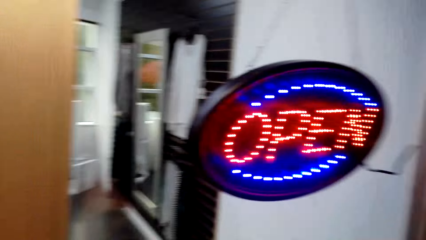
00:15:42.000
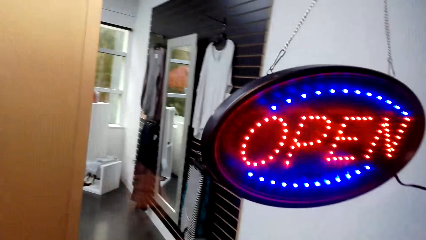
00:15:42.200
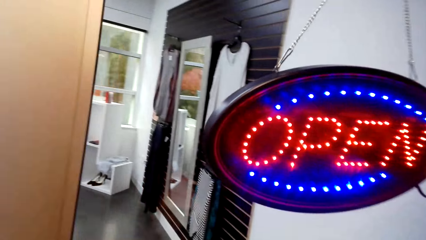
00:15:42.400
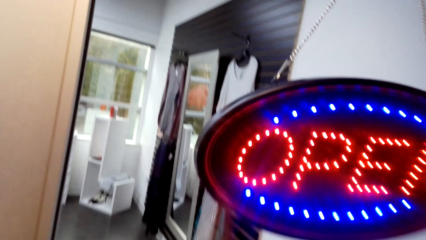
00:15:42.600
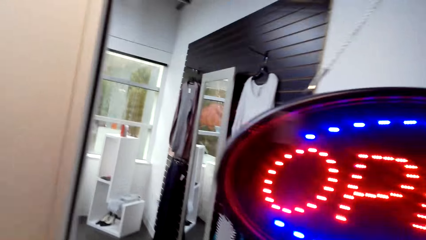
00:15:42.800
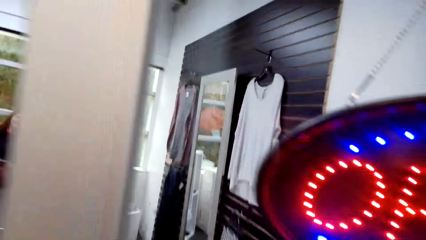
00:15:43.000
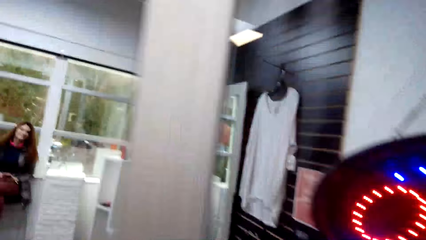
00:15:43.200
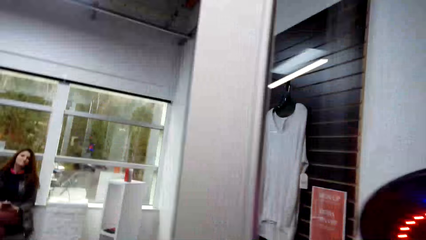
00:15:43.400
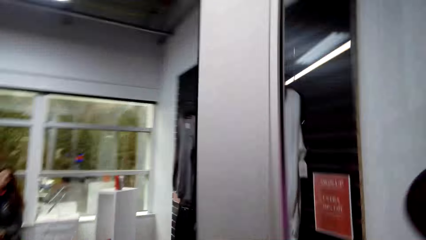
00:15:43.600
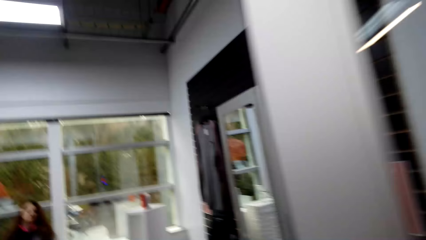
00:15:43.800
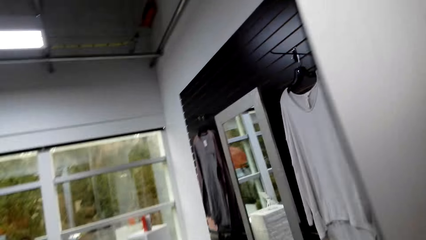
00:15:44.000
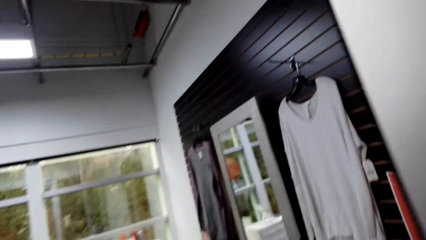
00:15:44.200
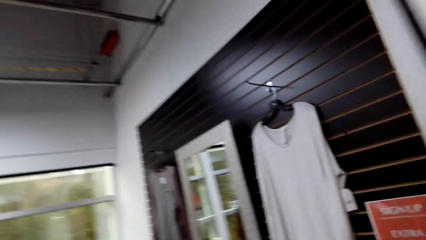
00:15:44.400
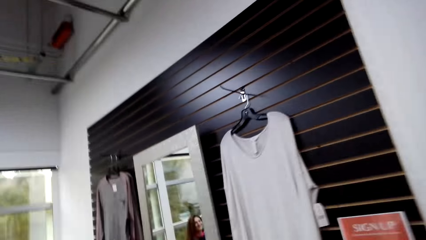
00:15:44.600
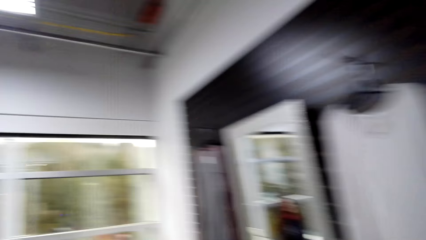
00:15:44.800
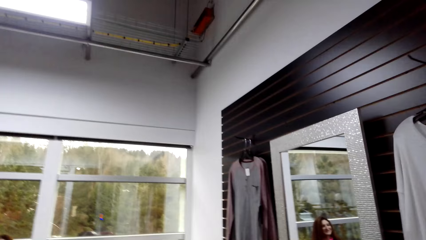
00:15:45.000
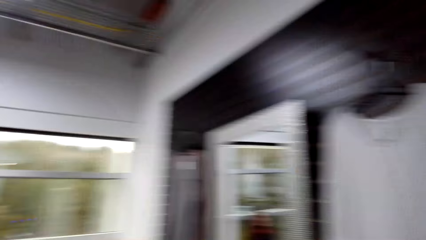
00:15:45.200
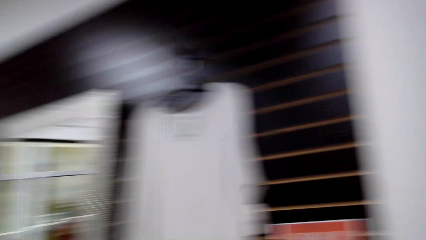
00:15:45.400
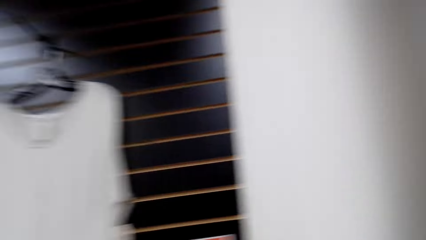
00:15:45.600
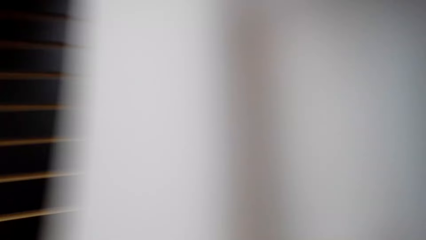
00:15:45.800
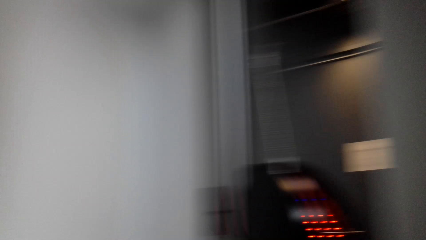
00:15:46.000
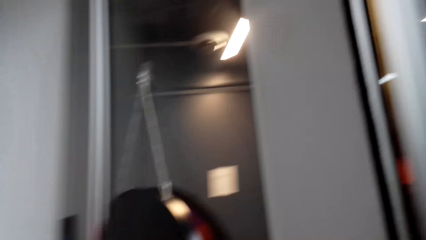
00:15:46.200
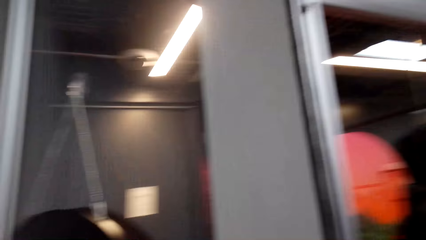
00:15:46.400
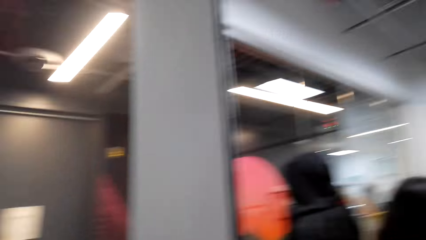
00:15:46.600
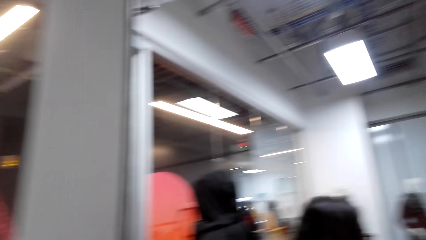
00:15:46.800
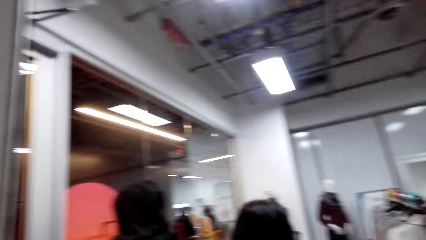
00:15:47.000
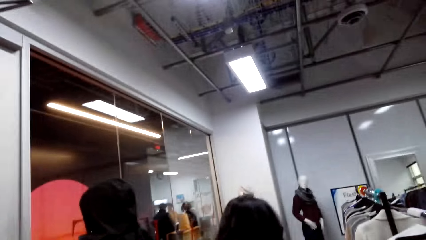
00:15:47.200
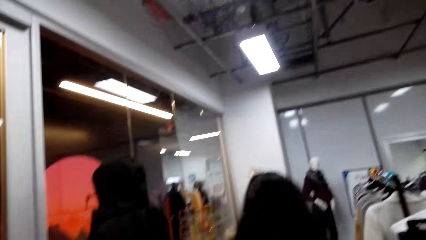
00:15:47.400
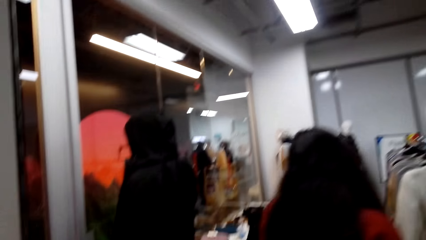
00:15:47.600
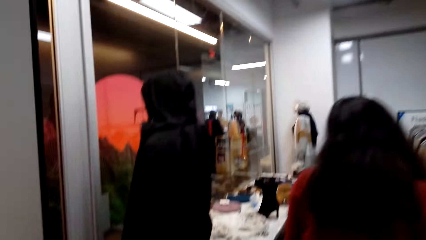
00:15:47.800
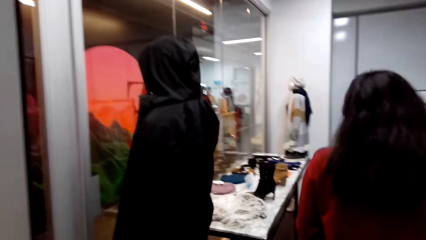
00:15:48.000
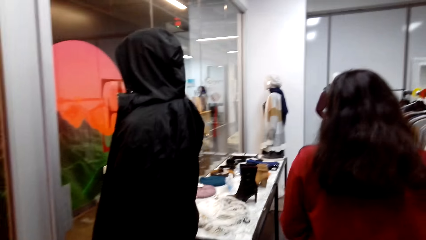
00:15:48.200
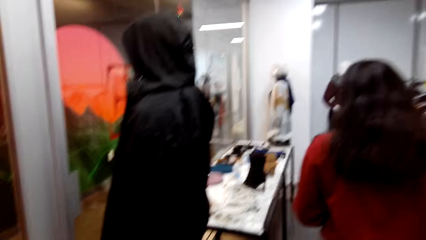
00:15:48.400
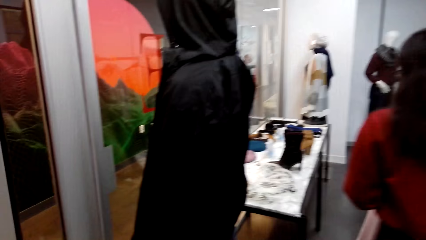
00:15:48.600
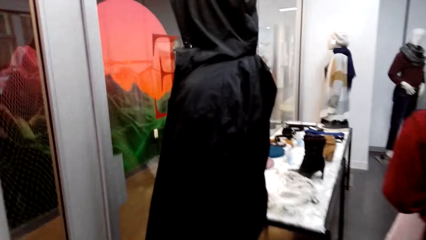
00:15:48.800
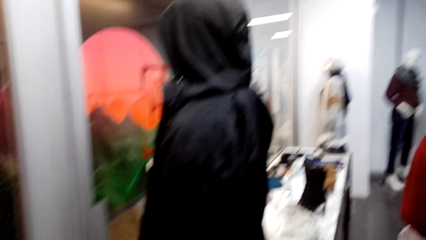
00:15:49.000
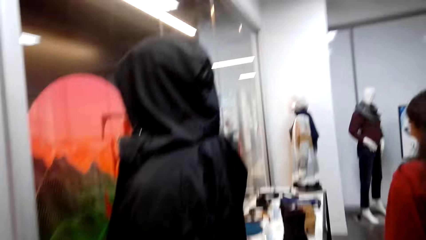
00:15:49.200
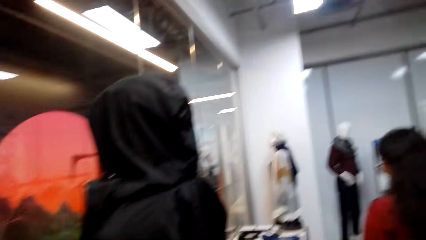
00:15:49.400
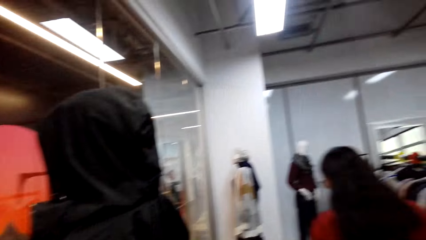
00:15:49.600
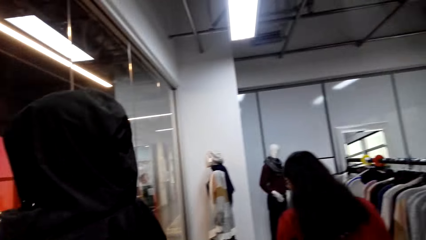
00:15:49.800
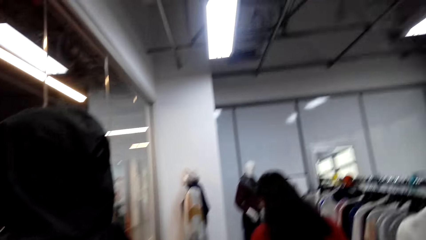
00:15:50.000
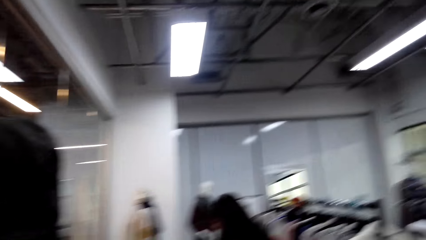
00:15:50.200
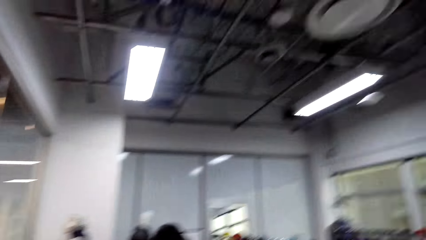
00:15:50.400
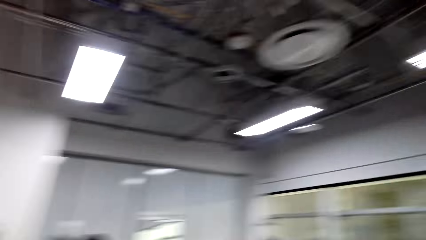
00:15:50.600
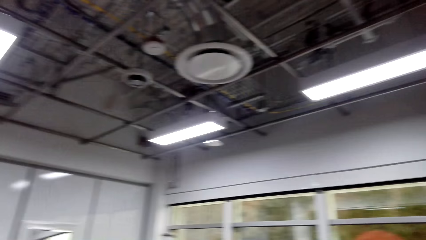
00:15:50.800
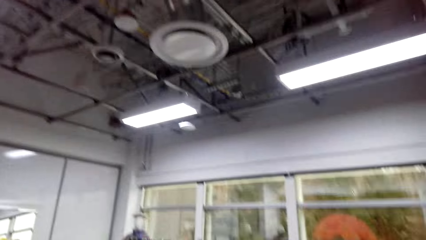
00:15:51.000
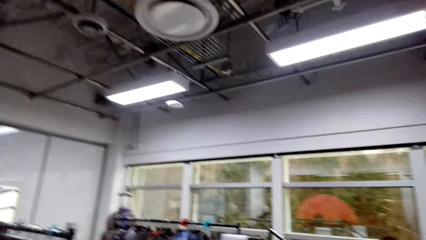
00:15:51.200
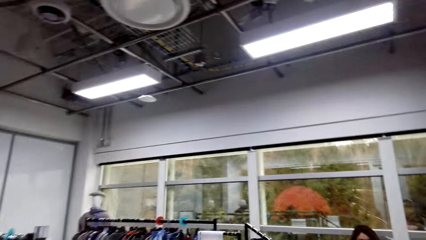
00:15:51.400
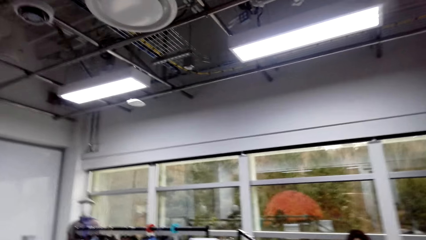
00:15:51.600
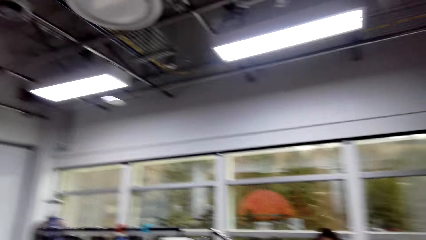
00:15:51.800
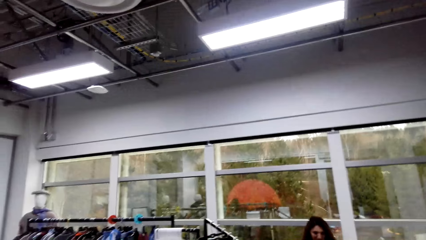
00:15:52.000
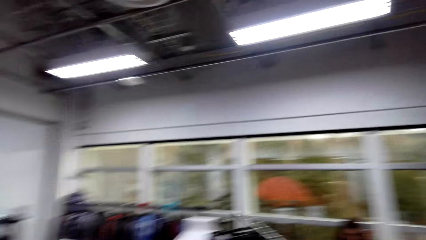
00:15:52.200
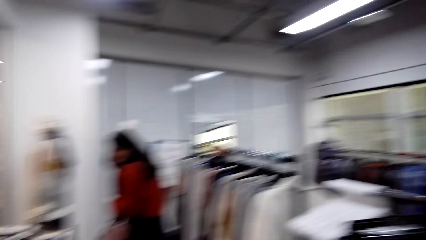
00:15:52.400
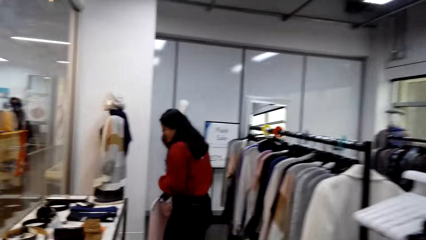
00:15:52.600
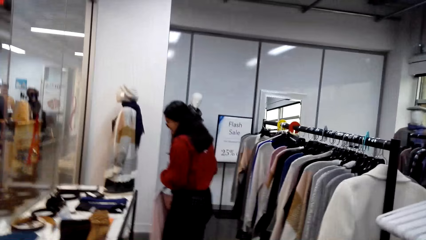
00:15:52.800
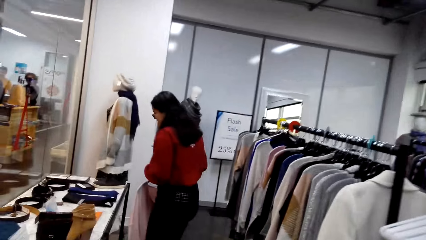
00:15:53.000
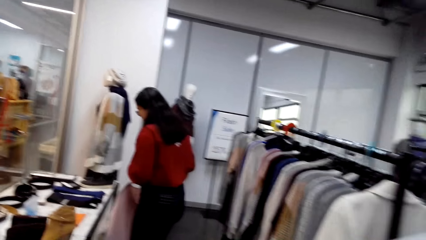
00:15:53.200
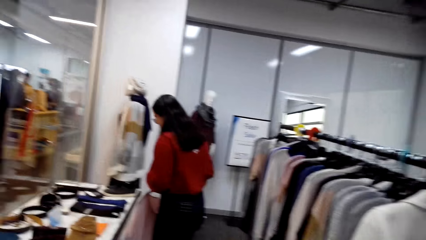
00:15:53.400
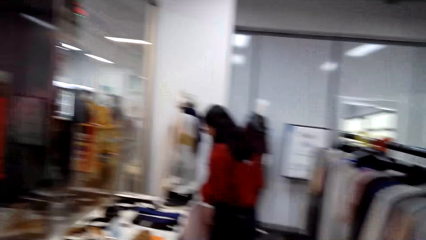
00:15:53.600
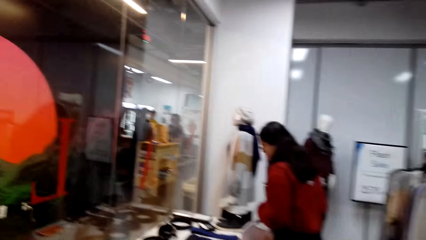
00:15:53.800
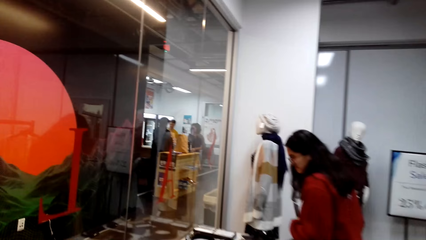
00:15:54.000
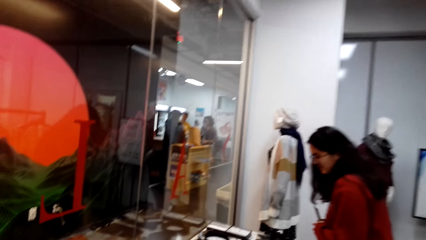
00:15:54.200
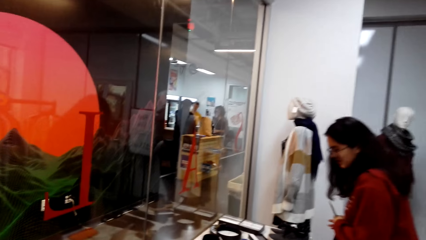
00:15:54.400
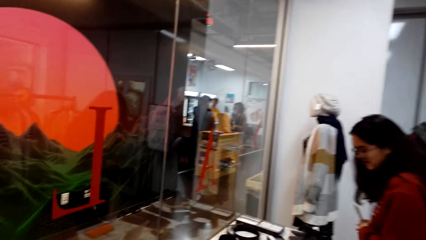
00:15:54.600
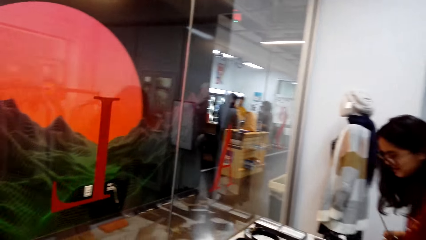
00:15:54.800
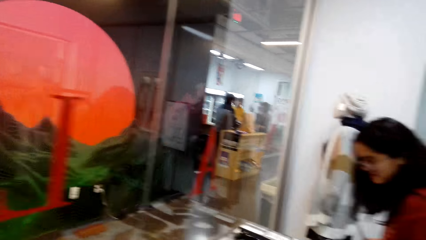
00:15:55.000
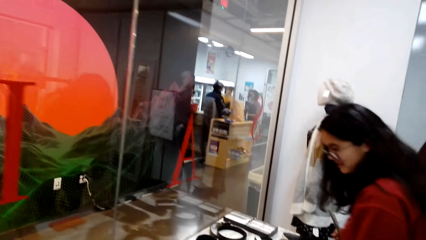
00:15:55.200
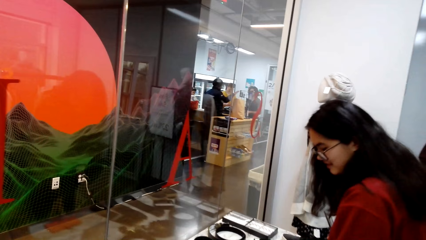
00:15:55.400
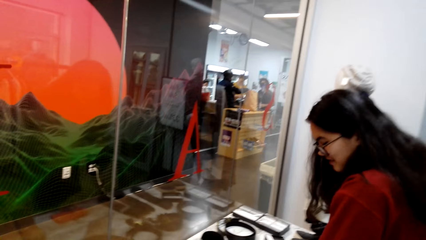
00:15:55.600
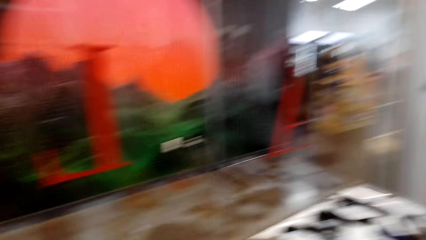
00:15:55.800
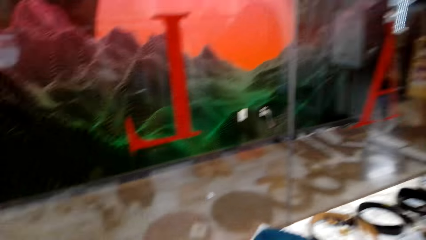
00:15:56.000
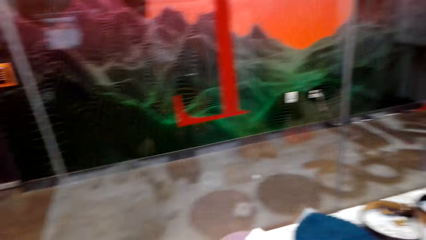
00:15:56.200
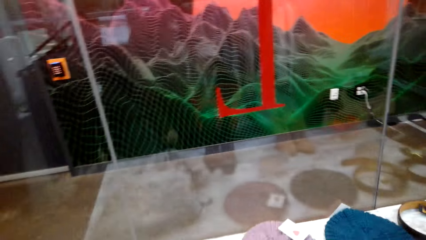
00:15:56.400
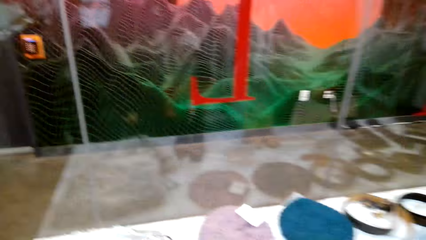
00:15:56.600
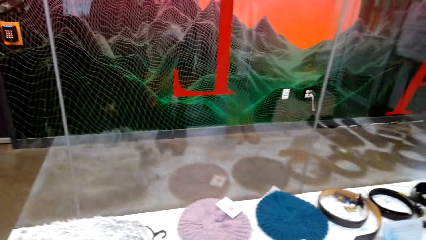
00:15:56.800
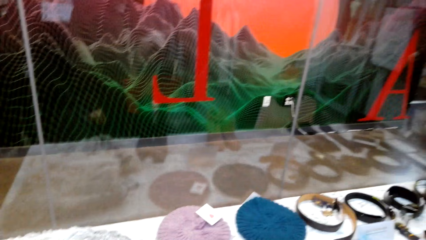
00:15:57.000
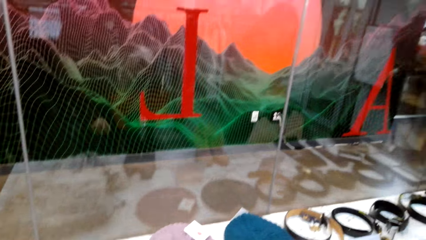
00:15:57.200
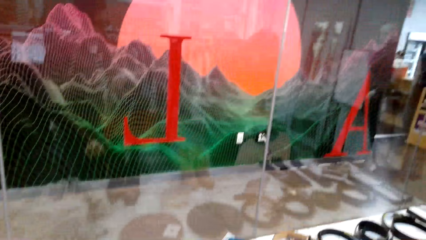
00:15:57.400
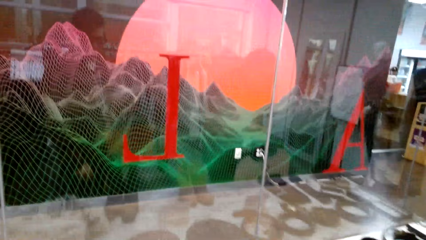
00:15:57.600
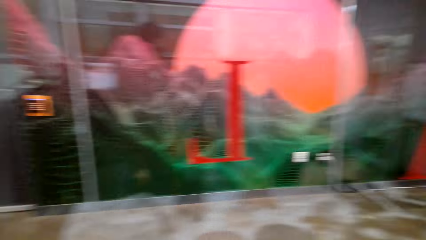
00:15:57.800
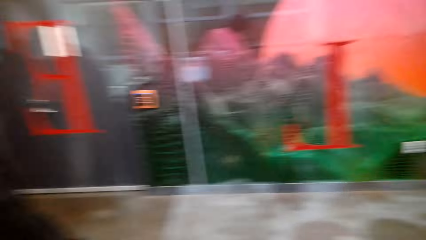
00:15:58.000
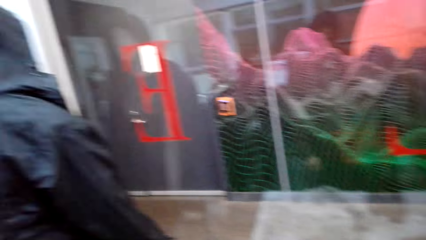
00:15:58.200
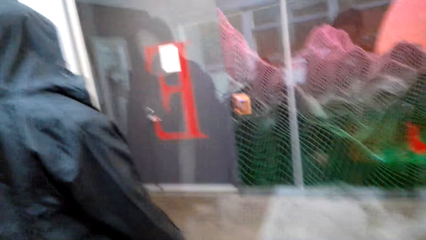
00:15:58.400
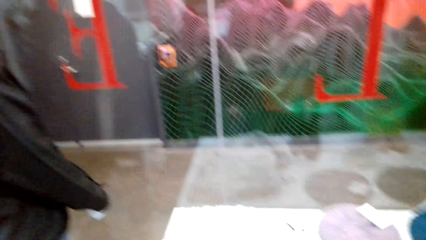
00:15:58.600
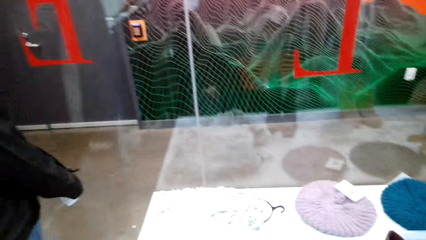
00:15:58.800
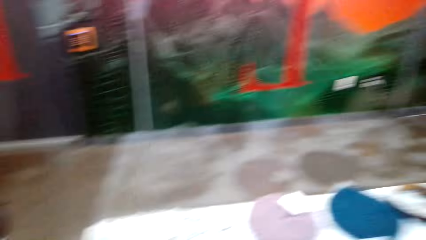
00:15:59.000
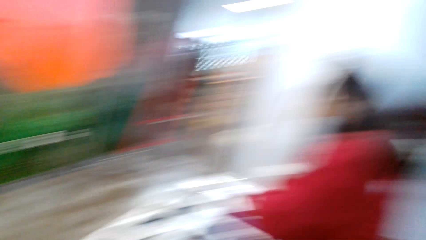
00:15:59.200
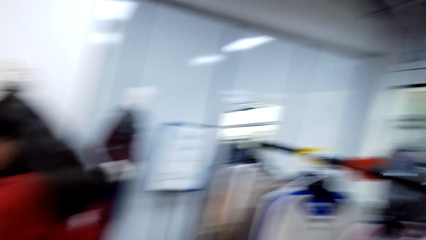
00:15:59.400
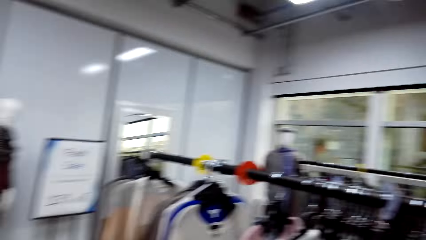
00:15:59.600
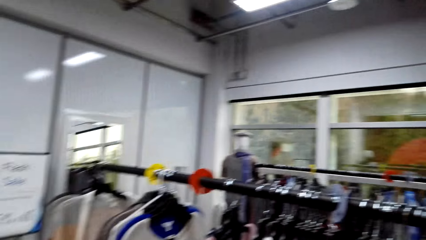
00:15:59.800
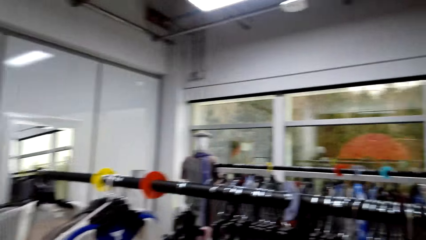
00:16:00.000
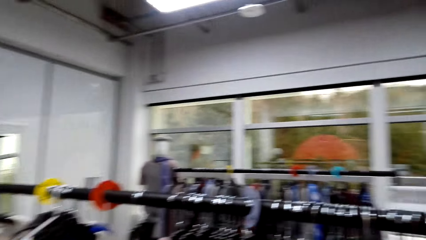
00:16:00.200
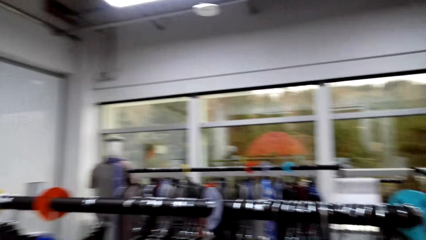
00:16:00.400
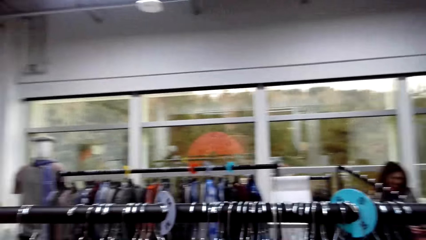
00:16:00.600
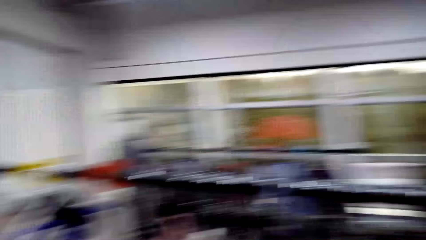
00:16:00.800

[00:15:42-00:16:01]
The camera wearer looks around the supermarket. They and a person walk around the supermarket. They look around the table. They look around the supermarket.
